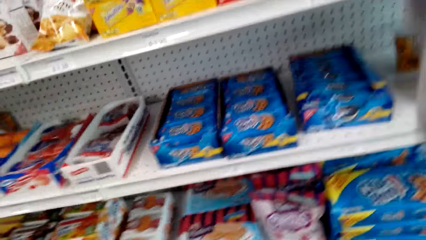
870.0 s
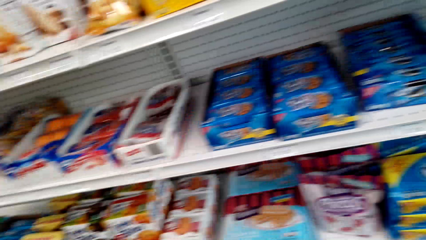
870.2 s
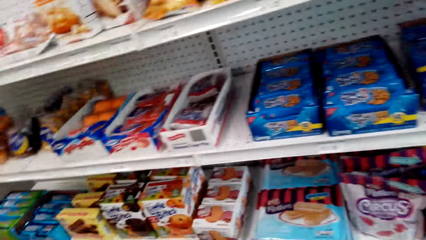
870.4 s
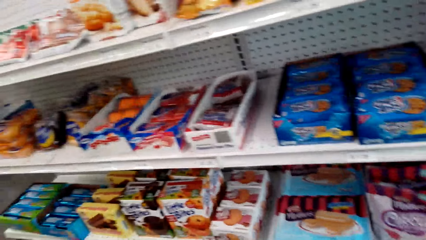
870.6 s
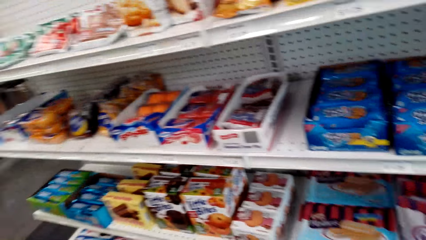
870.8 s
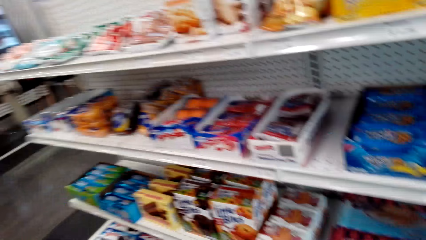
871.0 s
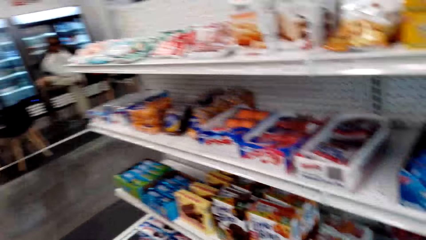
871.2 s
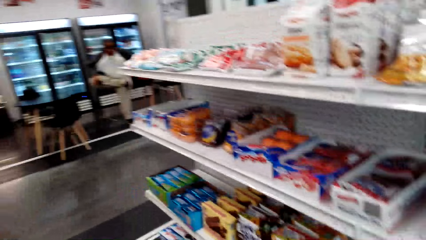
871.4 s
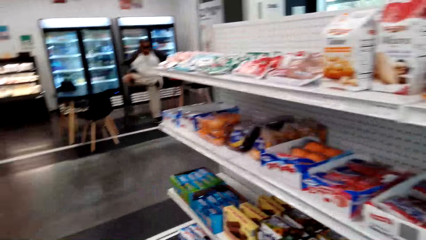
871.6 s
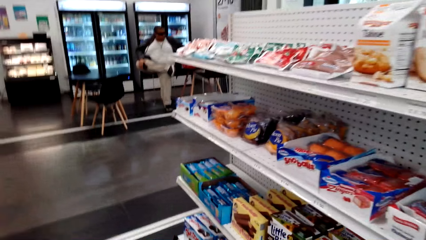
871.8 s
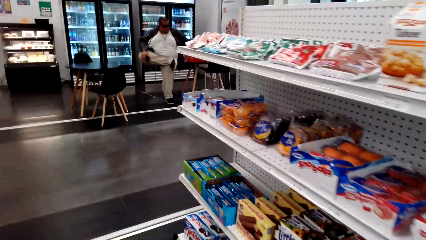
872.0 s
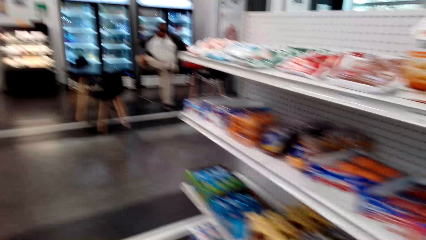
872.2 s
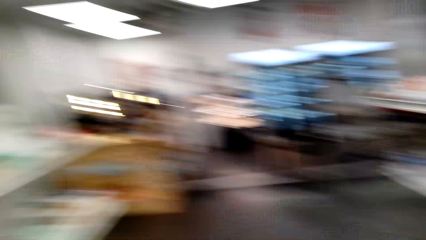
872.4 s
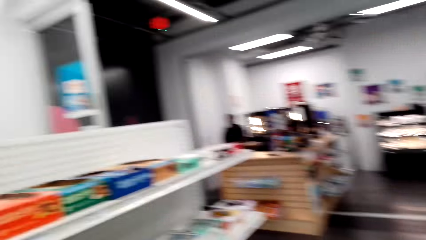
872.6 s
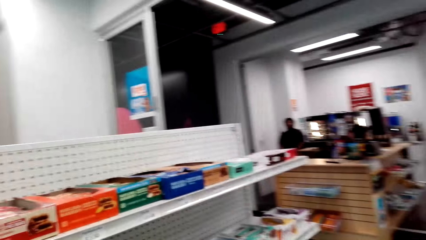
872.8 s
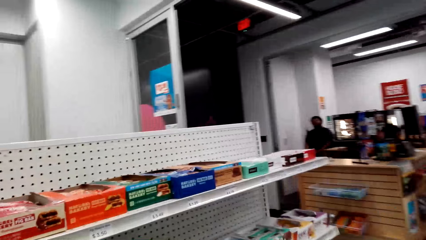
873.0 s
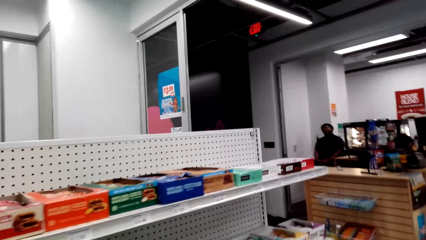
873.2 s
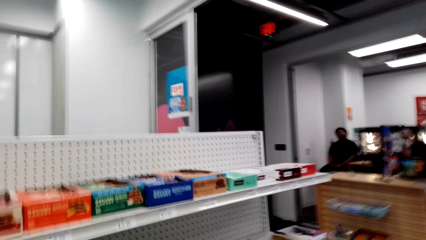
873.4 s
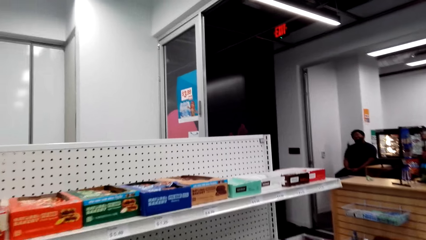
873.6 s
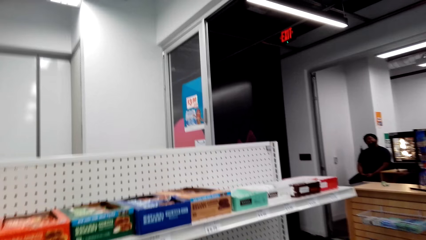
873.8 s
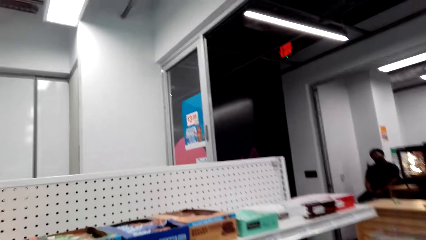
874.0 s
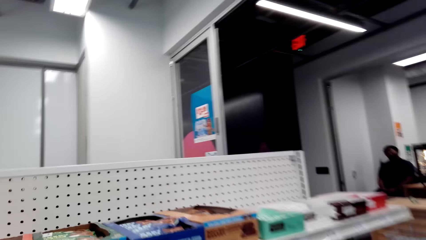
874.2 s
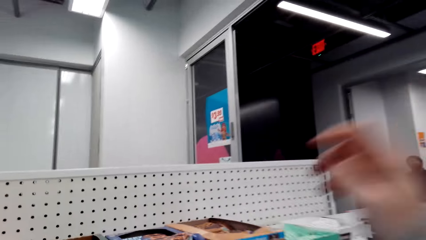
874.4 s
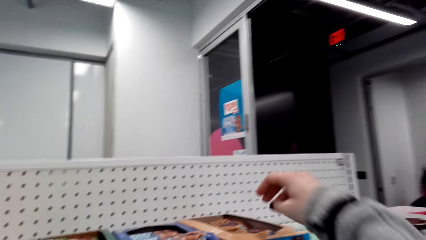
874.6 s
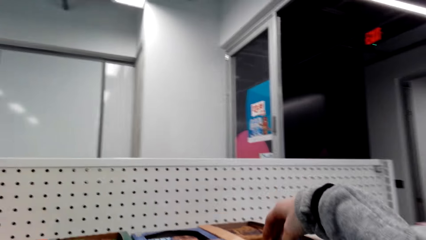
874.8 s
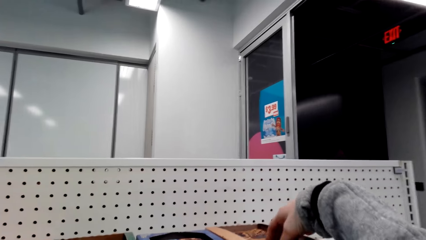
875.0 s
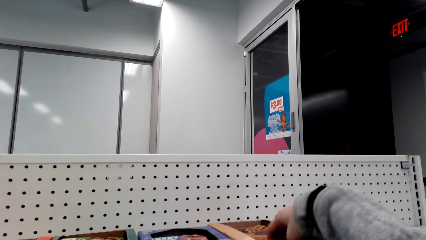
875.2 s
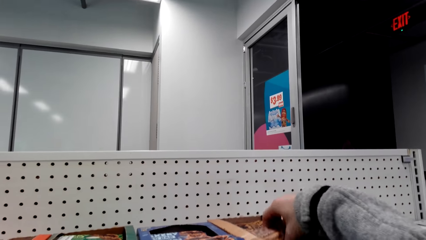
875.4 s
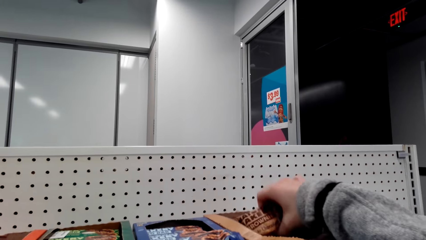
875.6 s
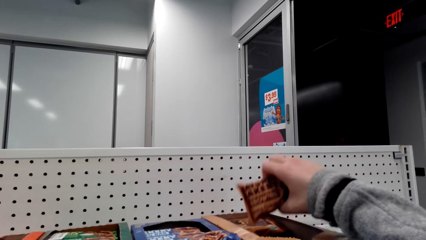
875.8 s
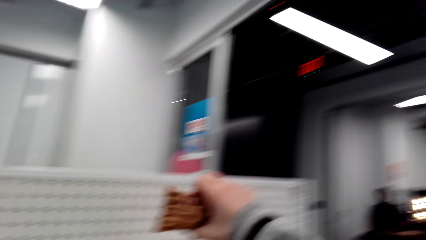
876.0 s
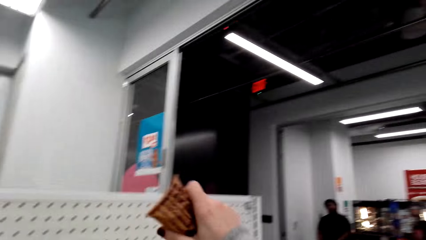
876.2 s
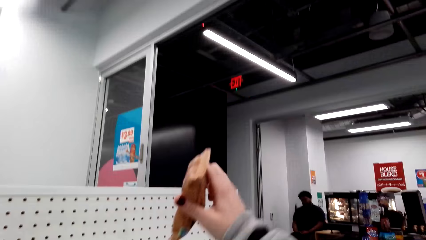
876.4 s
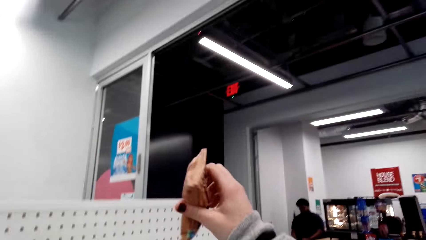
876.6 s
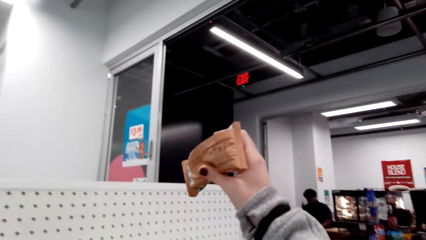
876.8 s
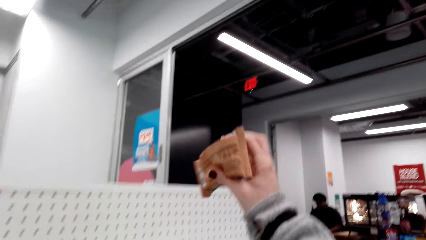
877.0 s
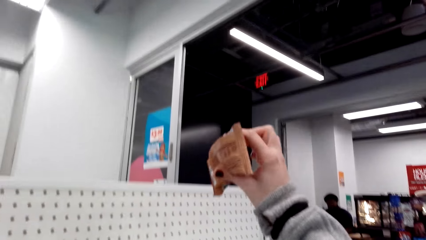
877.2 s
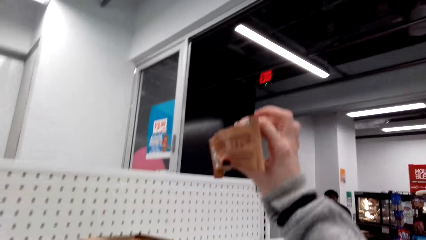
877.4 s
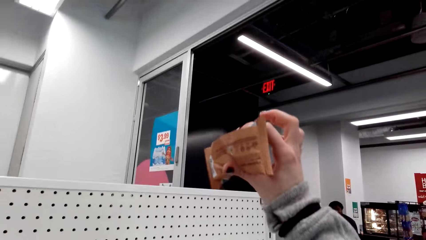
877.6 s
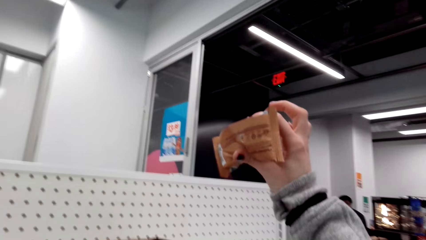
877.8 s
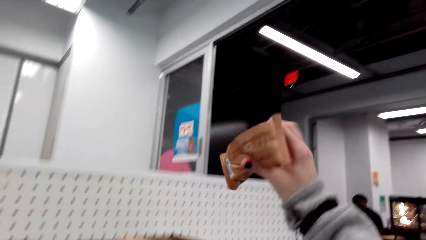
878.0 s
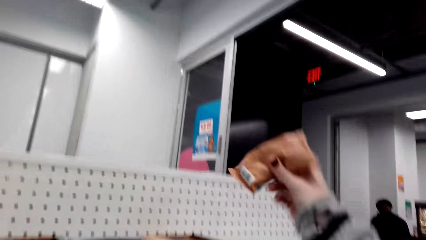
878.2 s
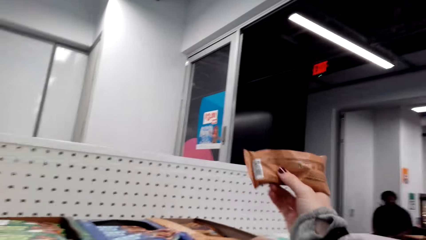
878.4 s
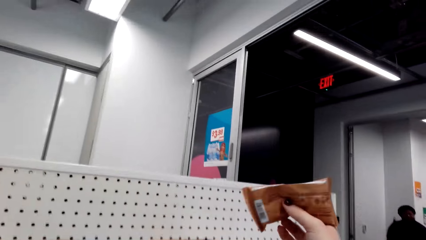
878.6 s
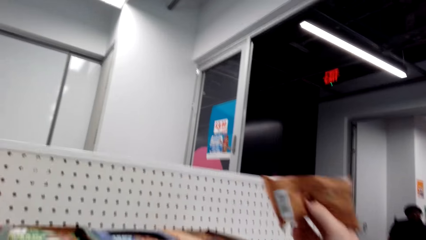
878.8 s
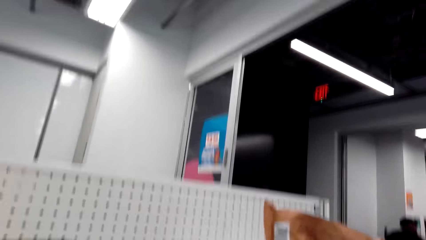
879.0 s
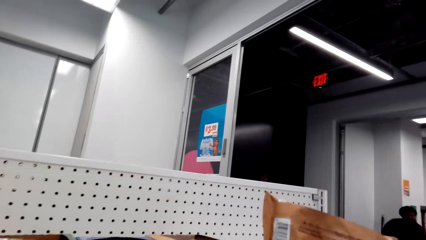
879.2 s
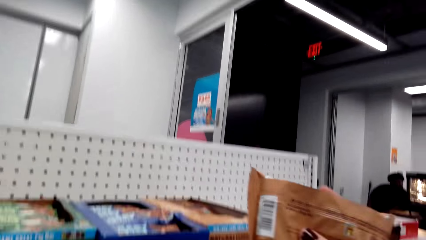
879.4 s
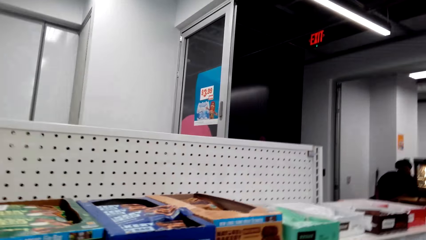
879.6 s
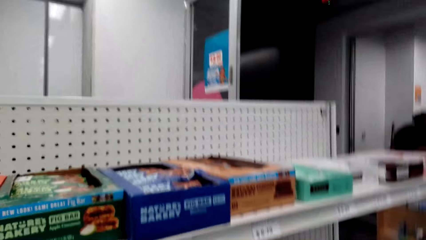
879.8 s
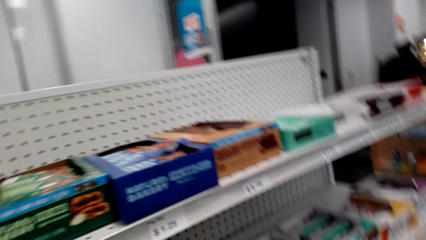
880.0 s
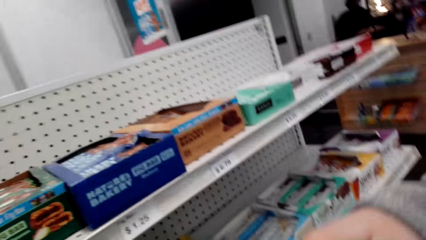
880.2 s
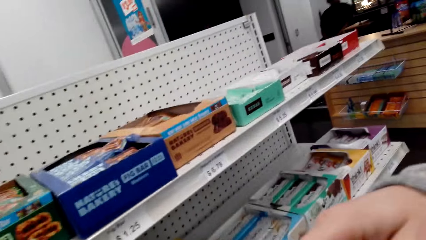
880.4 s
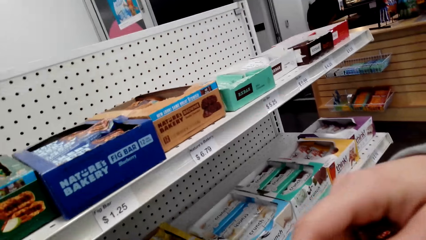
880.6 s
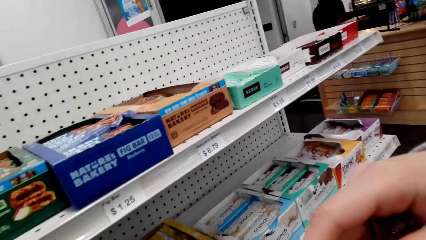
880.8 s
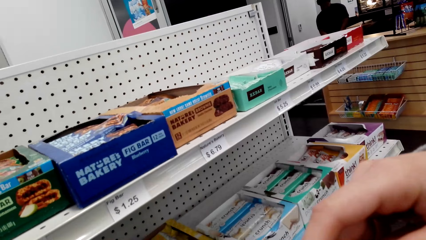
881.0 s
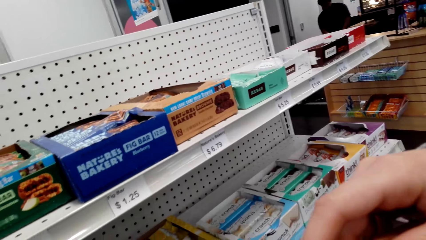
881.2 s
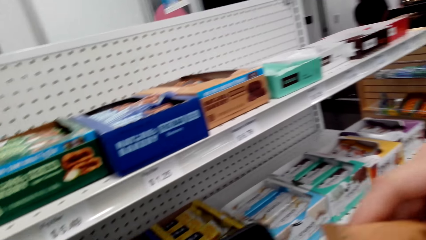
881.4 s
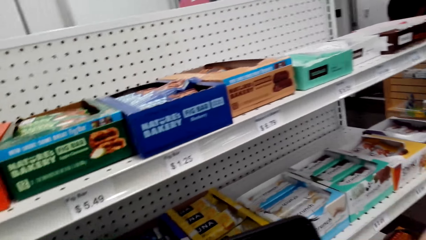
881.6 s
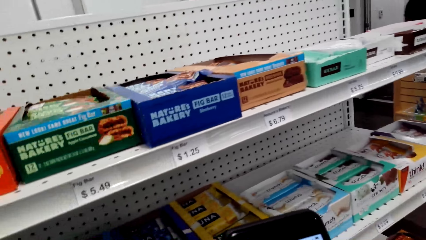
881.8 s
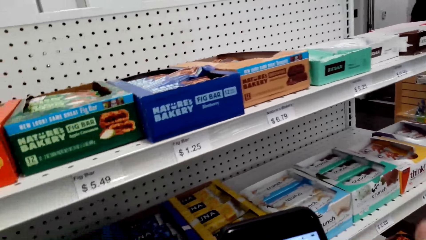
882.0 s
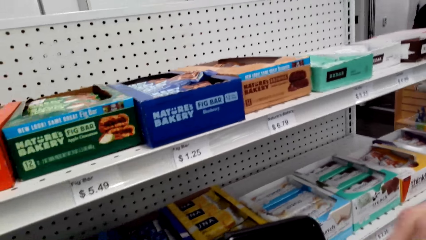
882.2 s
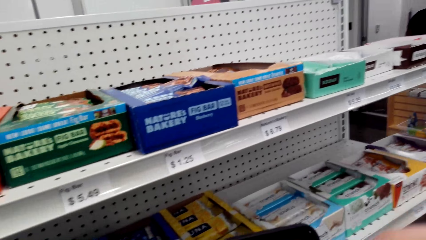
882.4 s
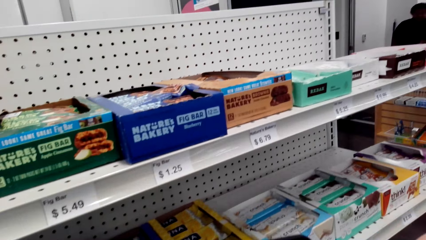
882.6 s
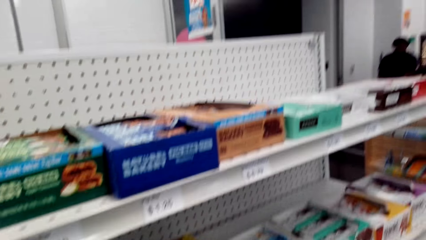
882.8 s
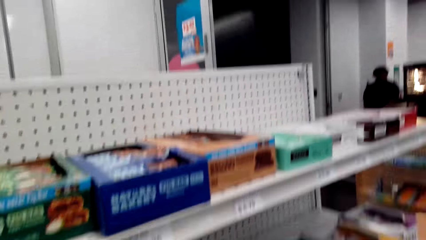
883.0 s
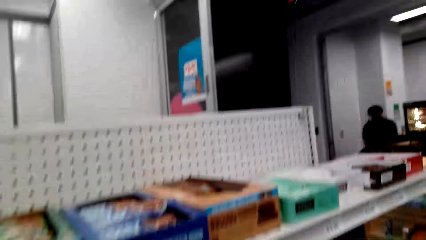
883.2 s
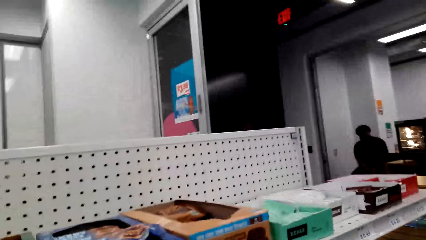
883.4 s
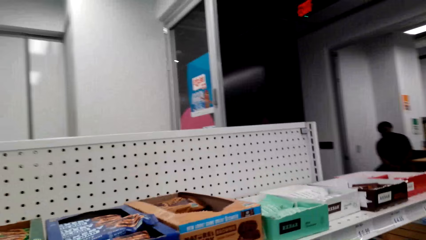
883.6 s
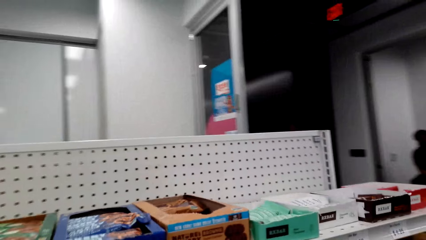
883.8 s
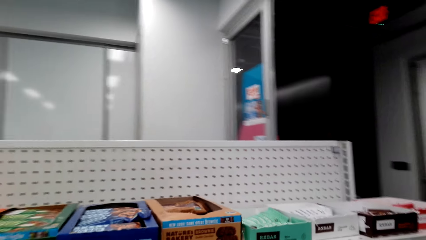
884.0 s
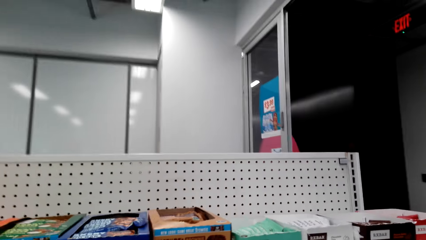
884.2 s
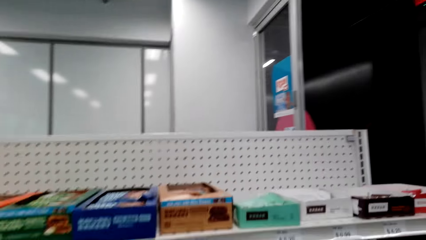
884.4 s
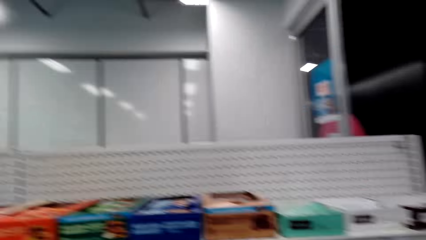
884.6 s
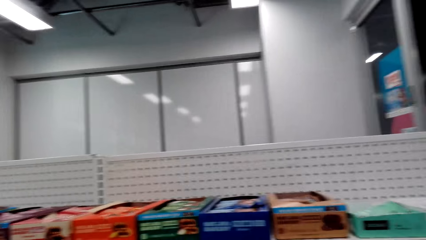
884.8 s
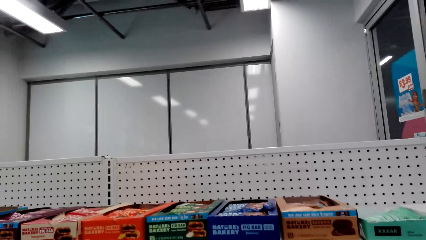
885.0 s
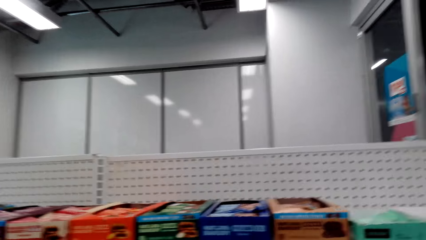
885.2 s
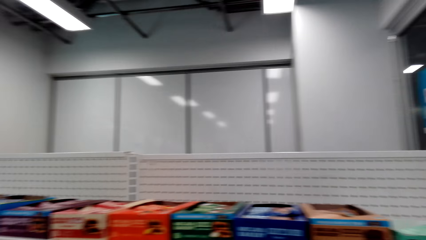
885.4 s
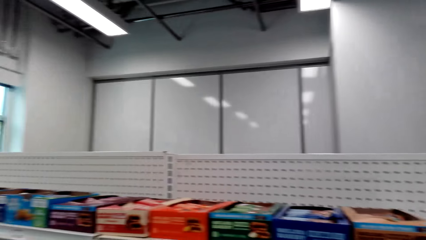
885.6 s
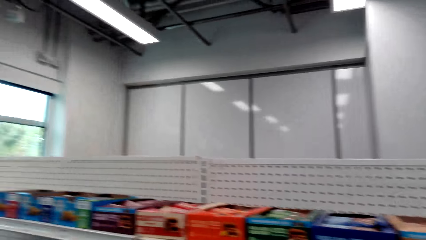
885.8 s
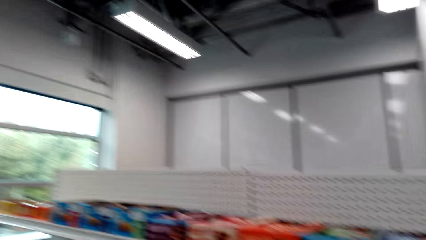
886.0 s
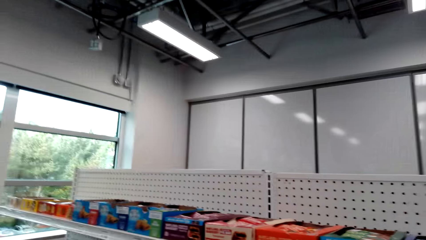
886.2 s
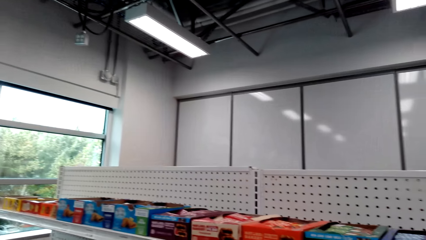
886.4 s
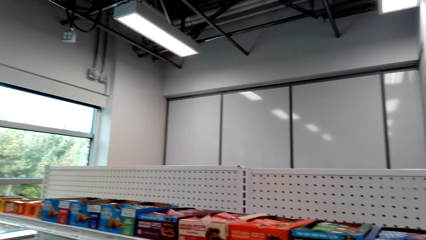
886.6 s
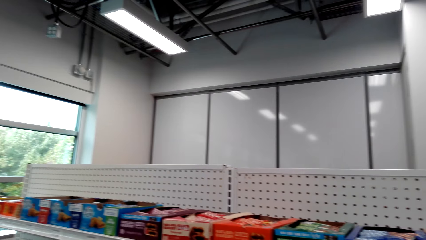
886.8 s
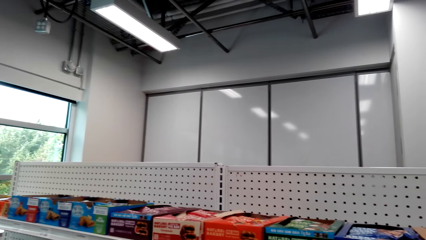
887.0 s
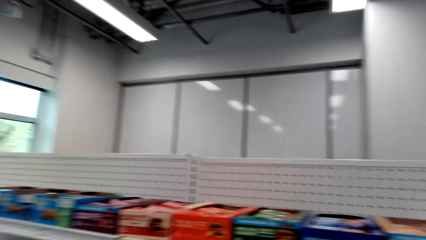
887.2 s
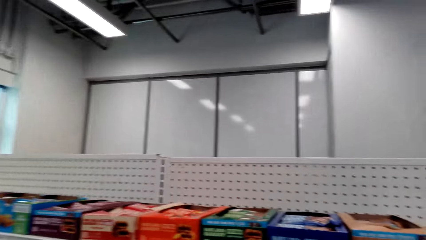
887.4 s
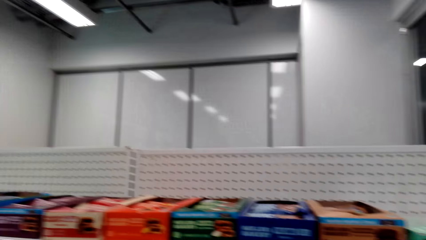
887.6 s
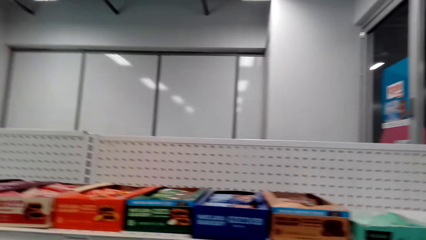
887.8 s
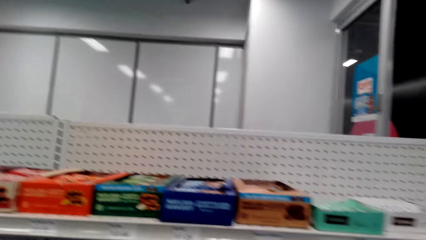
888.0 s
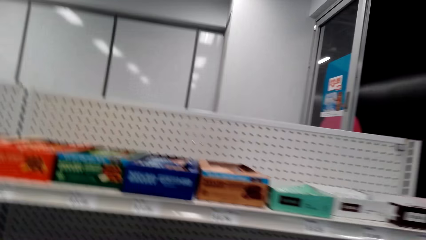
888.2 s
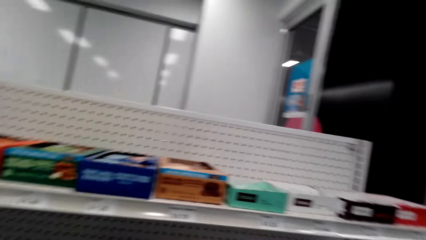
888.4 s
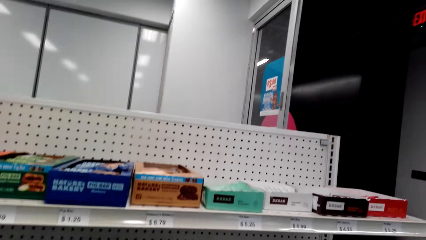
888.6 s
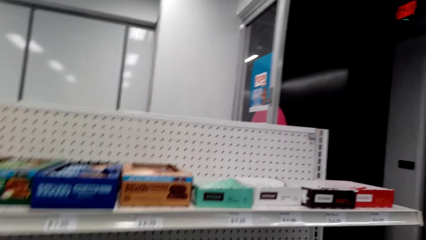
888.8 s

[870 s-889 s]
The camera wearer walks in the supermarket. They pick items. They use the phone. They interact with a person.
